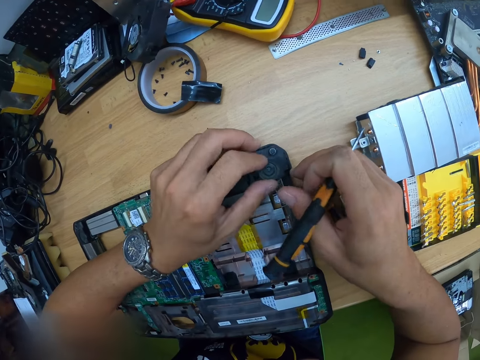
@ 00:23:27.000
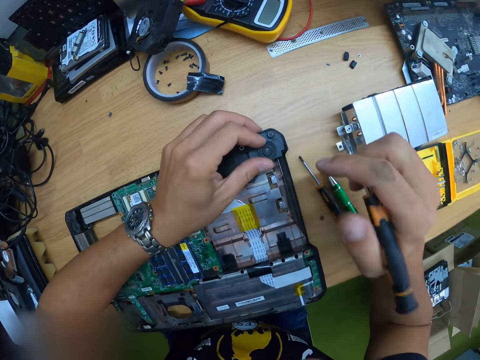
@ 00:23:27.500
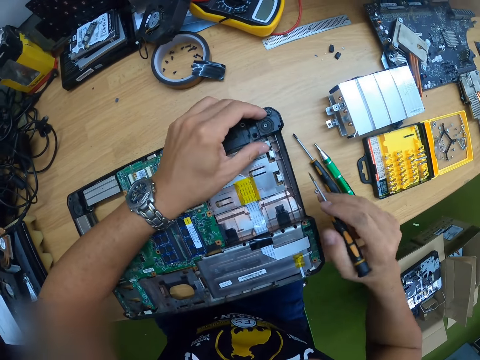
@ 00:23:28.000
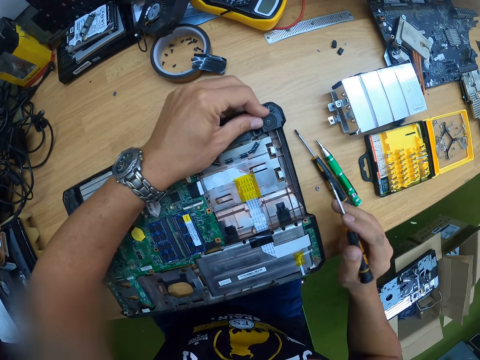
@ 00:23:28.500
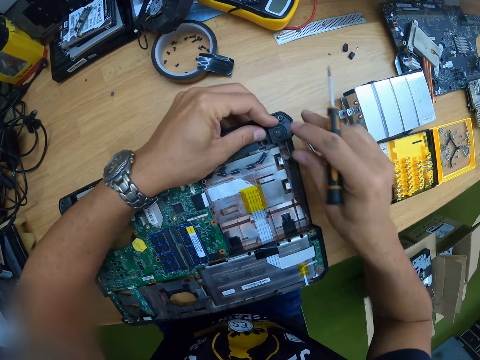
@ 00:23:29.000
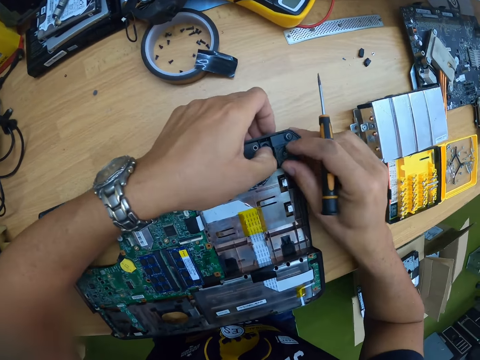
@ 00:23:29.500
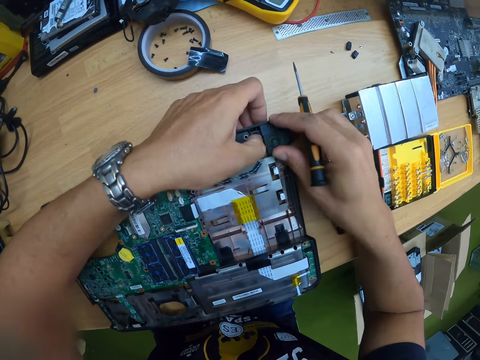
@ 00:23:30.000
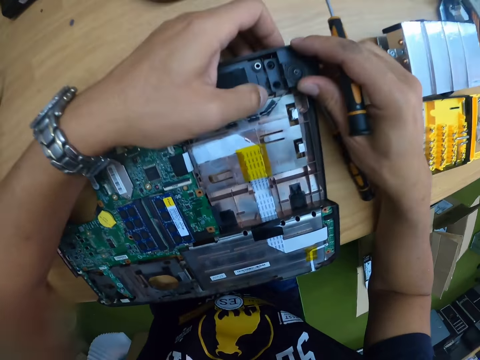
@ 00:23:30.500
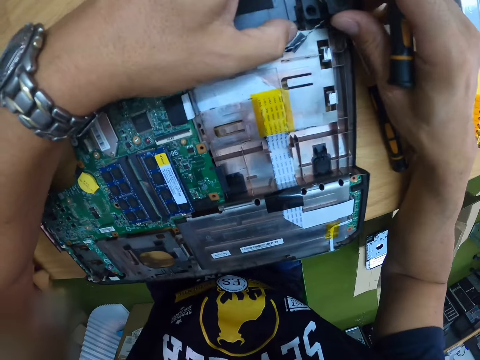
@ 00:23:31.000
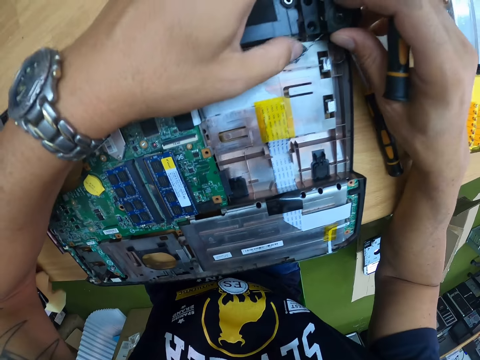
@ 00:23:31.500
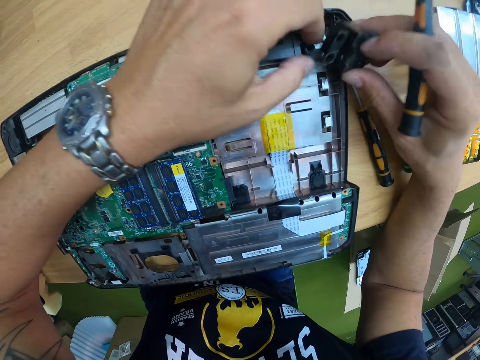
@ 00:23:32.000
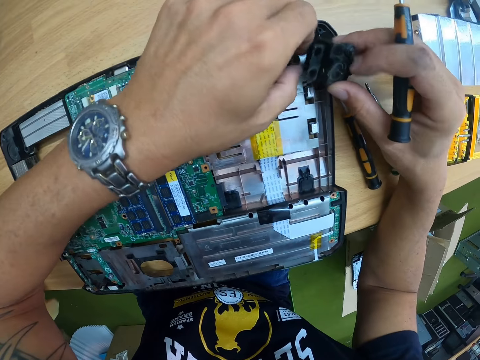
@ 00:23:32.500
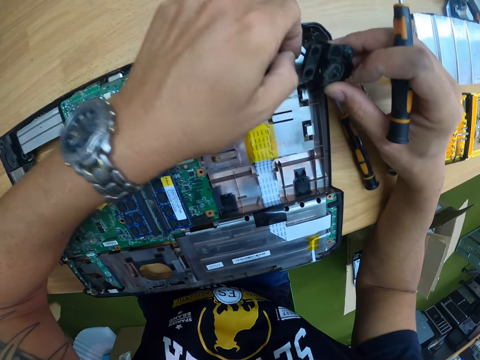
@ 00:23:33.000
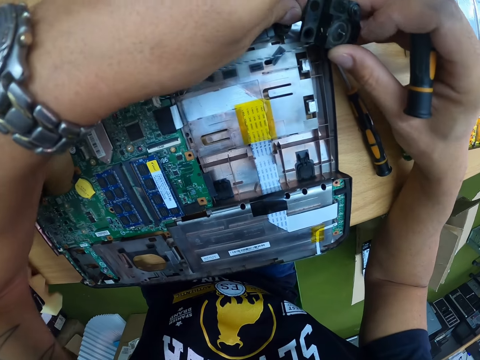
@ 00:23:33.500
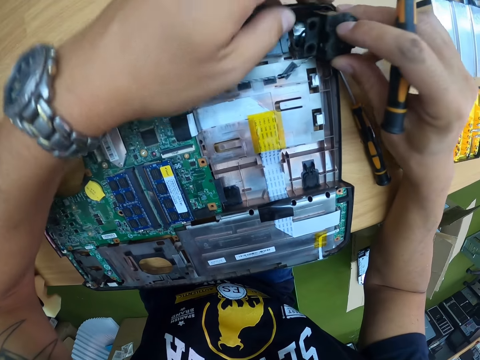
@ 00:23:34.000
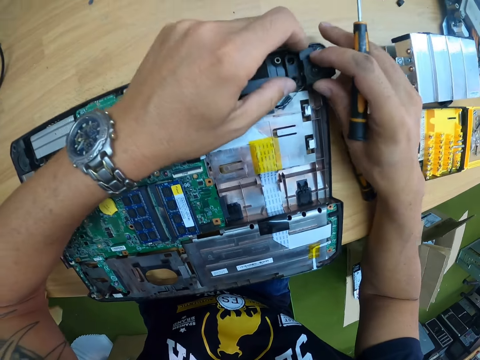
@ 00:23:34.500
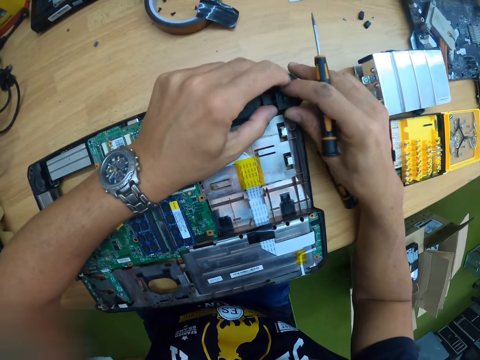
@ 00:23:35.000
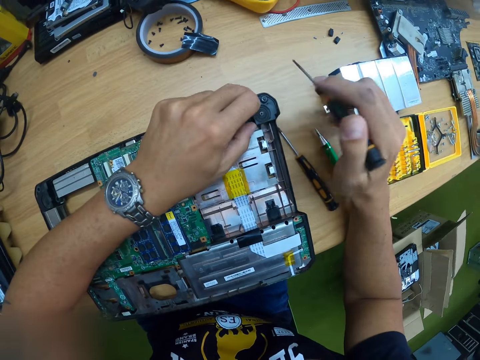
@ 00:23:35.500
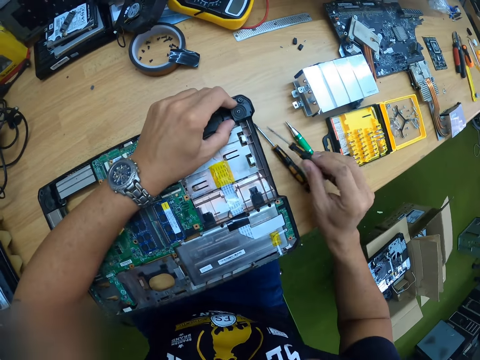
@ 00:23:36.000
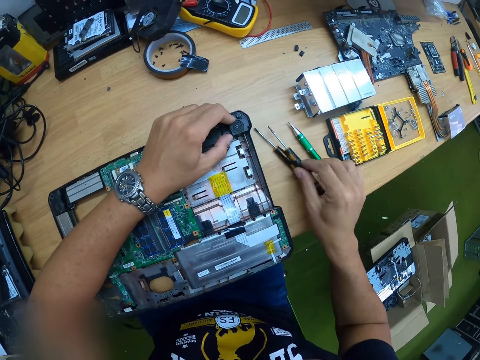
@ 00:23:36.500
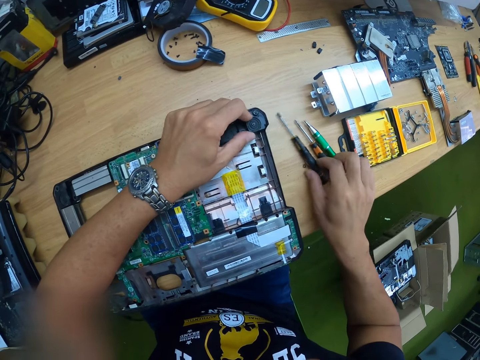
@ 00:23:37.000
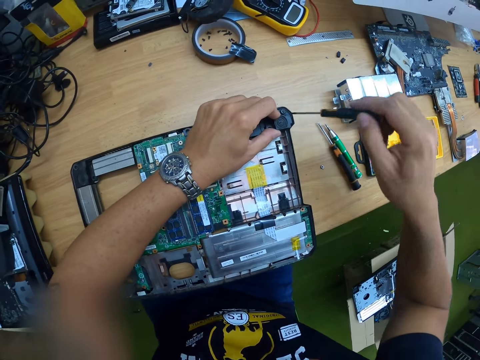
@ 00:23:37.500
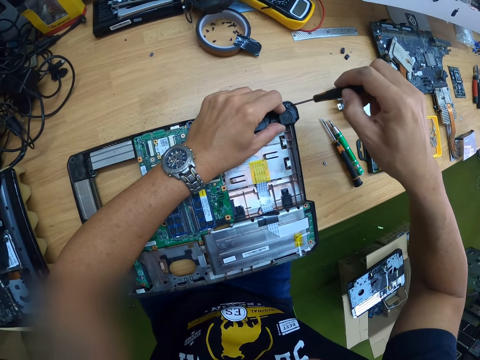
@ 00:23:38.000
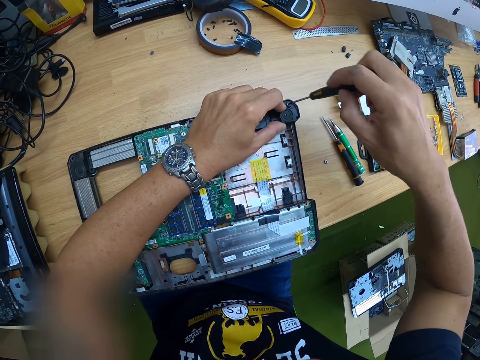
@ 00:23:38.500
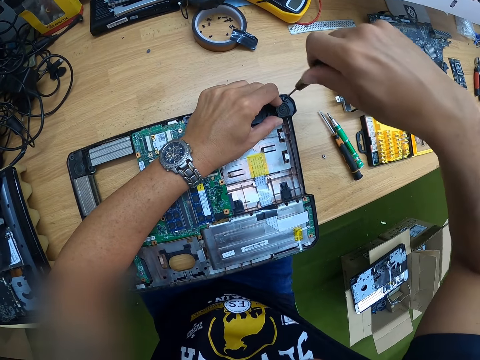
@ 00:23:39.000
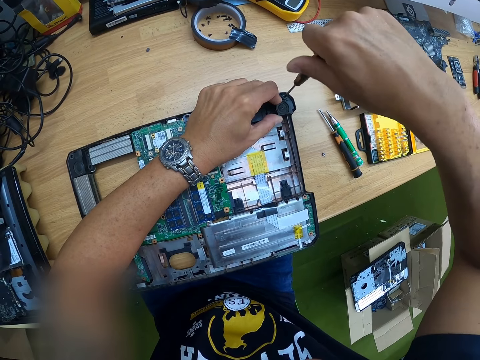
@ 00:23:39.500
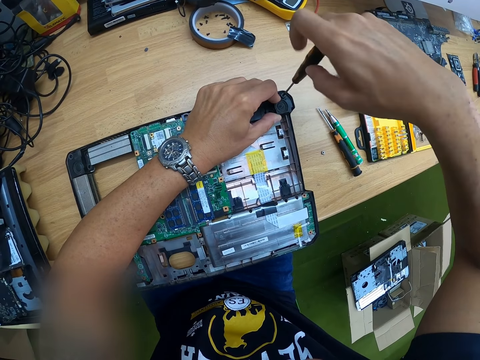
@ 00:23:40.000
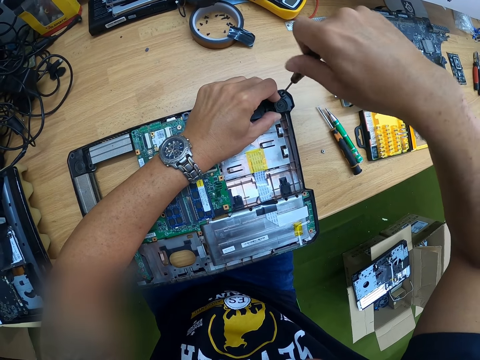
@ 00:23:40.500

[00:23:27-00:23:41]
The camera wearer fits the panel on the board with both hands. He presses the panel on the board with both hands. He lifts the panel from the board with his right hand. He pulls a wire in the panel with his left hand. He fits the panel on the board with both hands. He takes his right hand off the panel. He drops a screwdriver in his right hand on the table. He picks up the screwdriver from the table with his right hand. He tightens a screw on the panel with the screwdriver in his right hand.

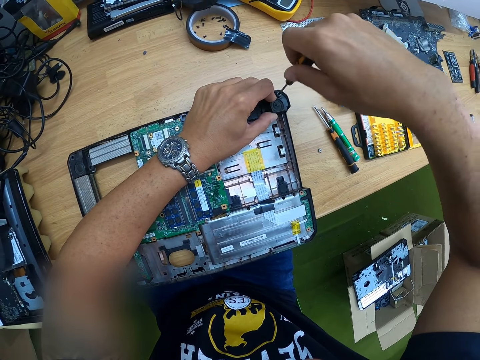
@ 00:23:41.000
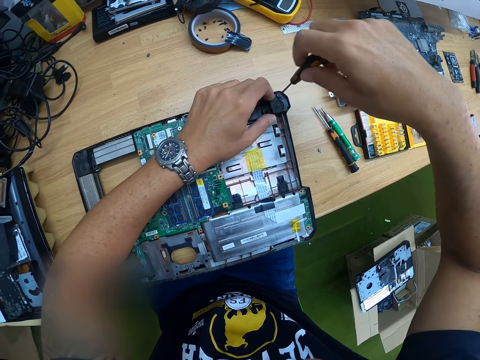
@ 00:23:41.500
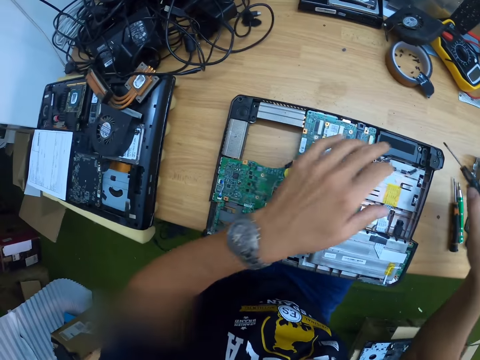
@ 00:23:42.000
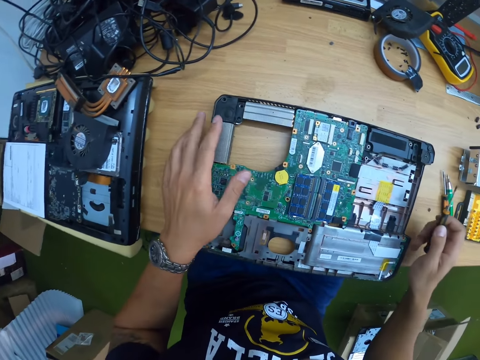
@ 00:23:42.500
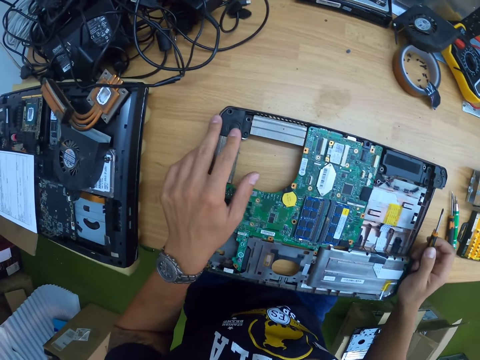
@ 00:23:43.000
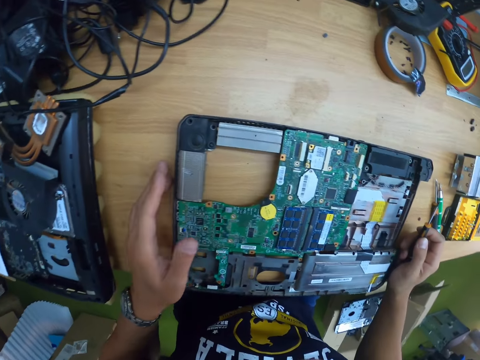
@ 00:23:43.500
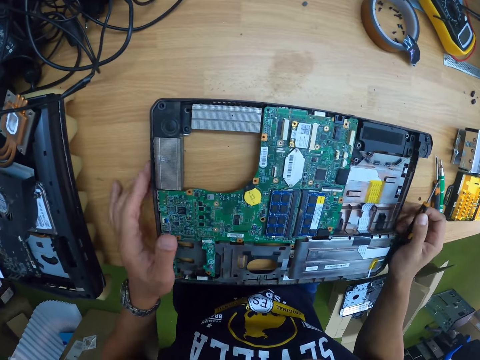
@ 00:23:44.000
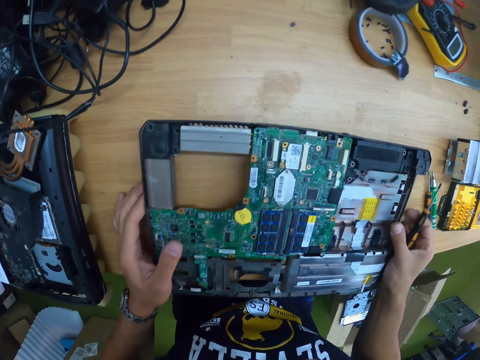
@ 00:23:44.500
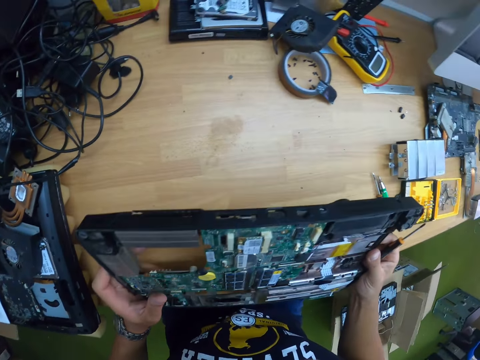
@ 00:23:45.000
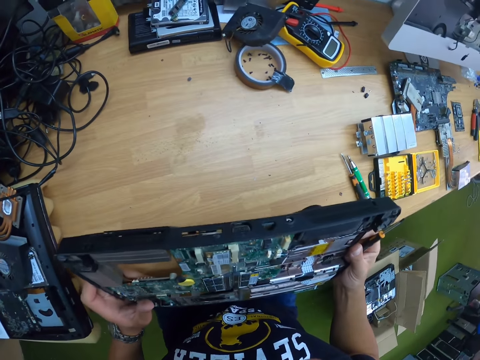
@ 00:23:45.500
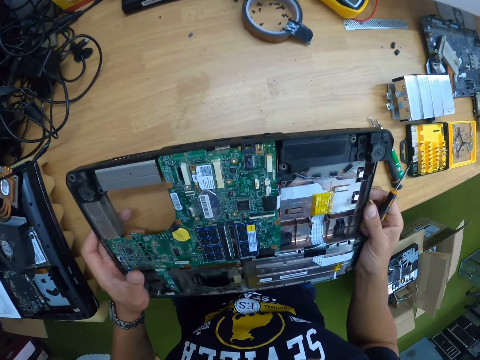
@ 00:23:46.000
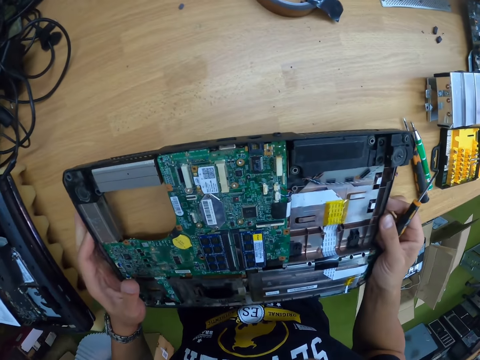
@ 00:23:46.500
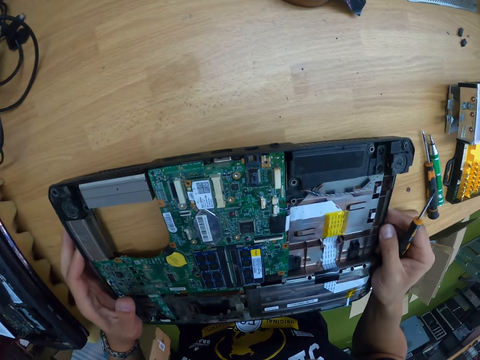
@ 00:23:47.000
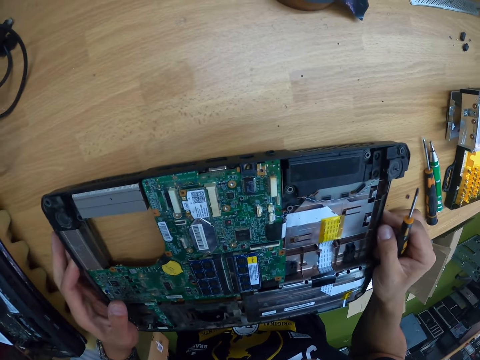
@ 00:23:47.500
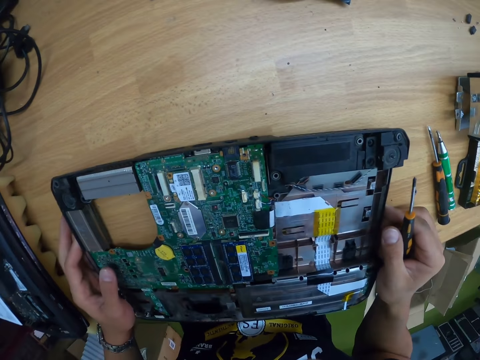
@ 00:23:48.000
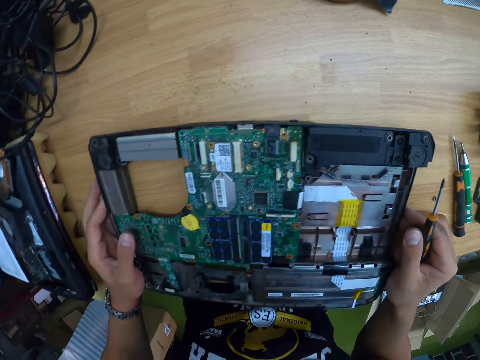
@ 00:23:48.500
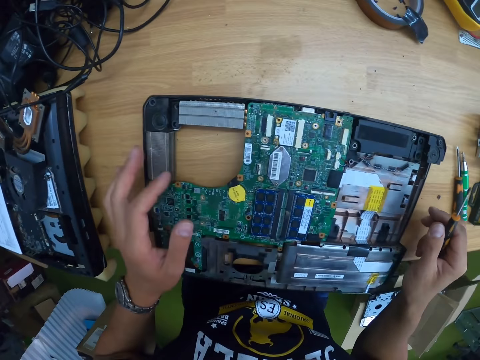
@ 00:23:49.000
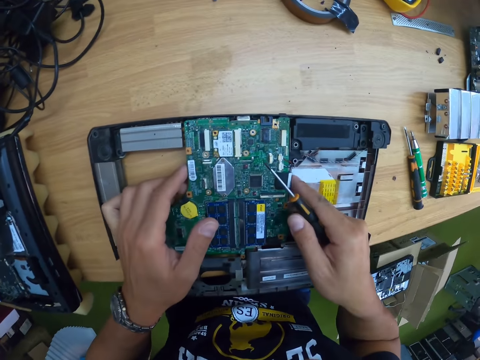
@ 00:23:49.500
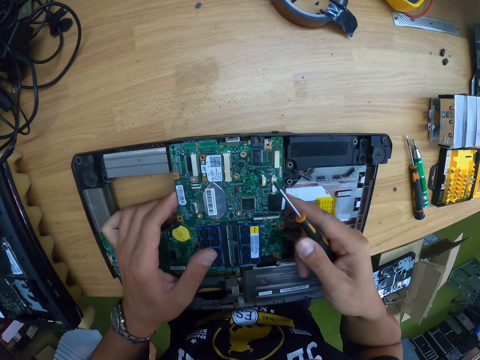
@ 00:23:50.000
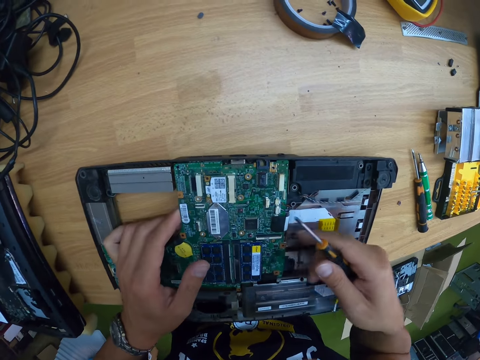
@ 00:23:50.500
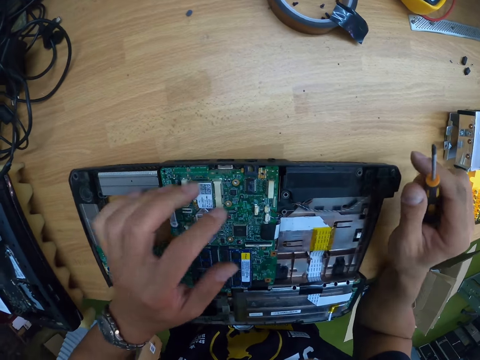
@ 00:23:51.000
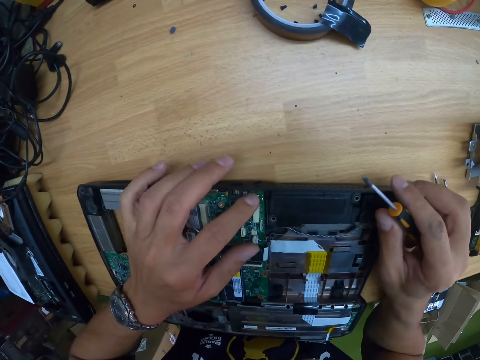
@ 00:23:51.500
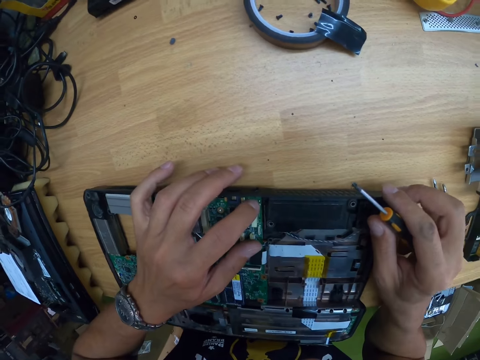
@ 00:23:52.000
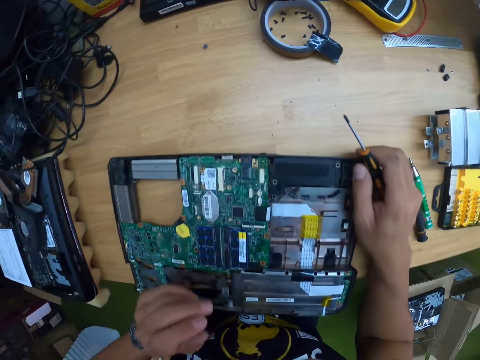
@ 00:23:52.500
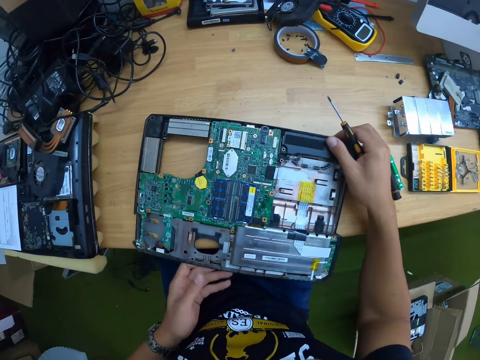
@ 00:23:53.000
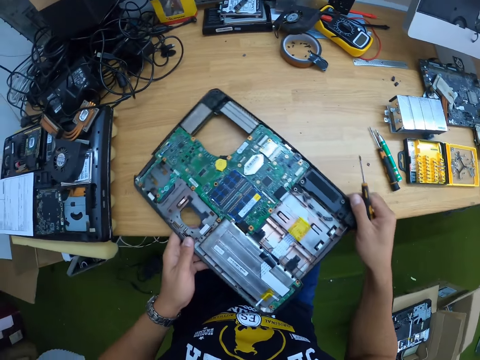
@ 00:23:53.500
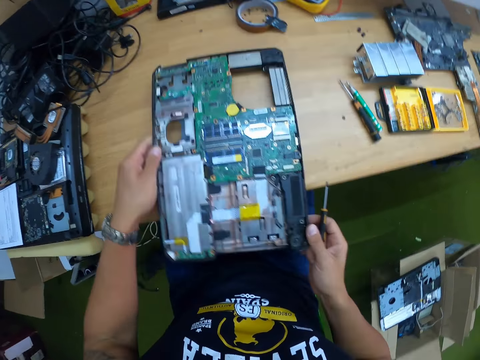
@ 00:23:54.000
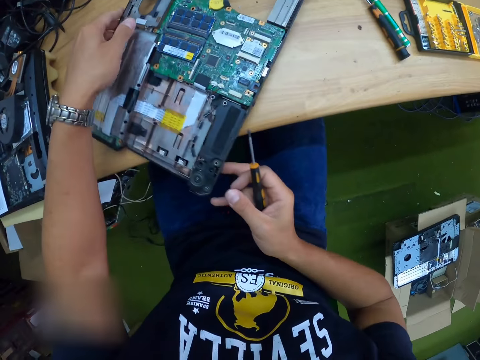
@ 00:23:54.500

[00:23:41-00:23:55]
The camera wearer removes the screwdriver in his right hand from the panel. He removes his left hand from the panel. He holds the laptop. He lifts the board on the table with both hands. He drops the board in his hands on the table. He adjusts the board on the table with both hands. He touches a panel on the board with his left hand. He holds the board on the table with his right hand. He turns the board on the table with both hands.
